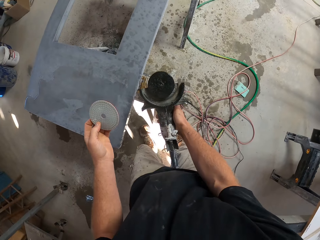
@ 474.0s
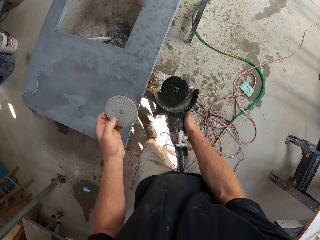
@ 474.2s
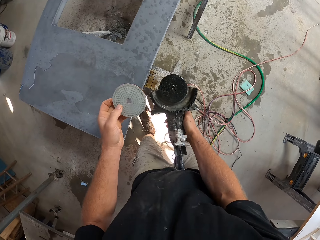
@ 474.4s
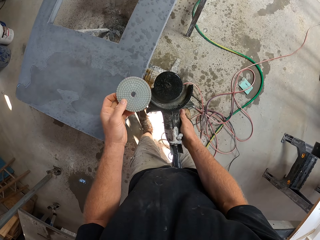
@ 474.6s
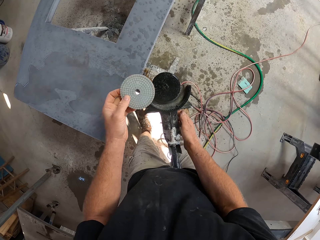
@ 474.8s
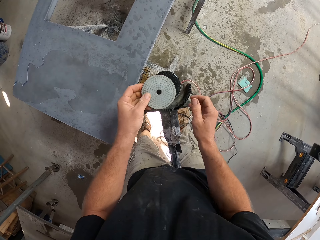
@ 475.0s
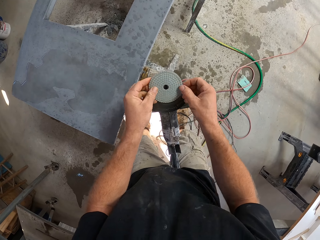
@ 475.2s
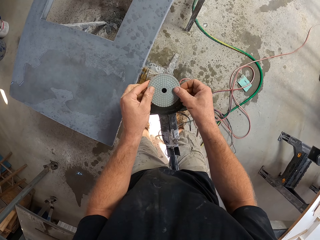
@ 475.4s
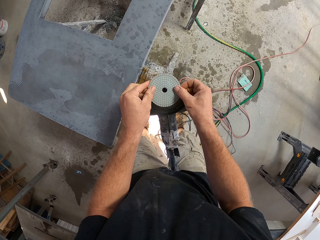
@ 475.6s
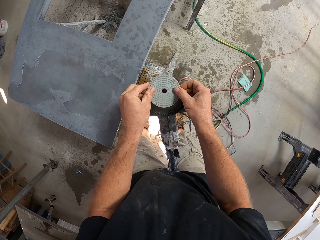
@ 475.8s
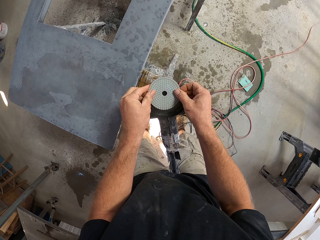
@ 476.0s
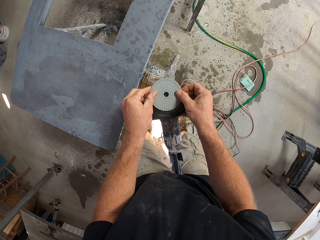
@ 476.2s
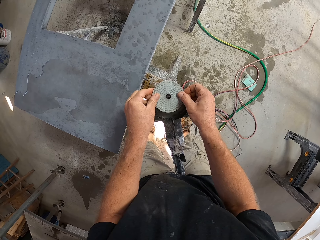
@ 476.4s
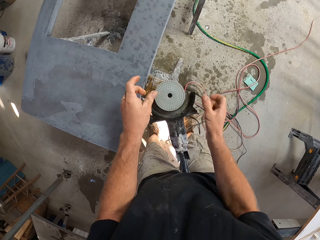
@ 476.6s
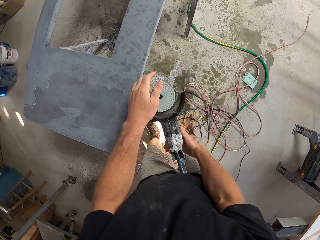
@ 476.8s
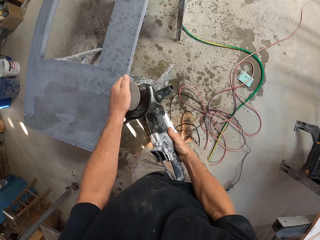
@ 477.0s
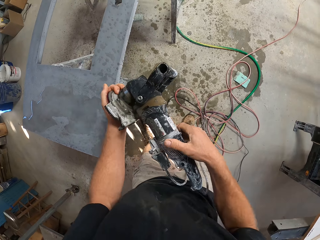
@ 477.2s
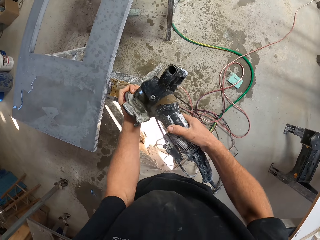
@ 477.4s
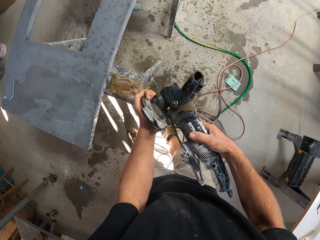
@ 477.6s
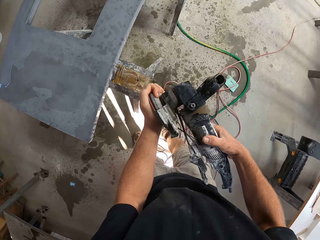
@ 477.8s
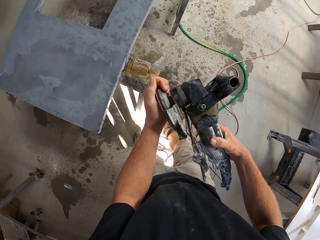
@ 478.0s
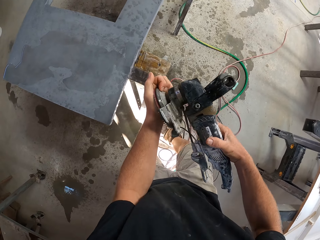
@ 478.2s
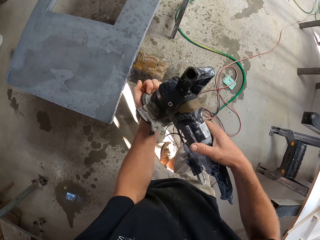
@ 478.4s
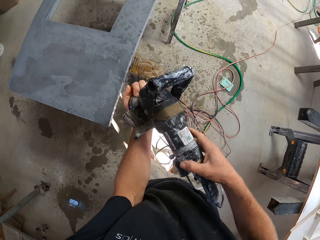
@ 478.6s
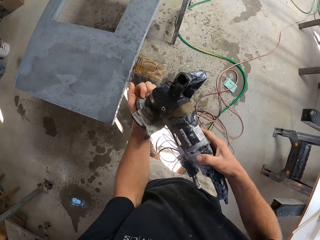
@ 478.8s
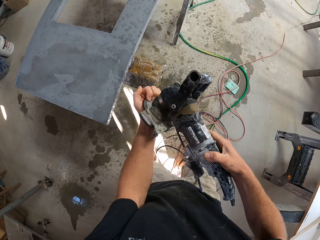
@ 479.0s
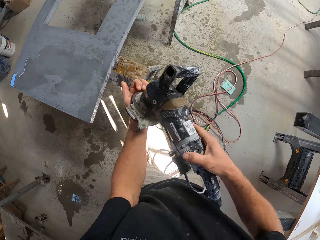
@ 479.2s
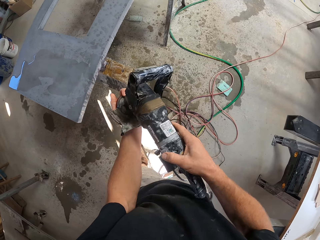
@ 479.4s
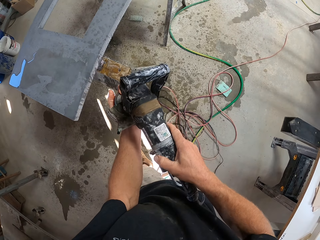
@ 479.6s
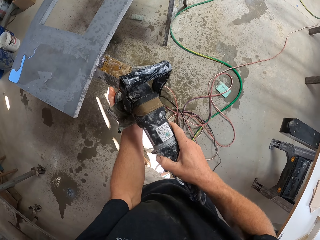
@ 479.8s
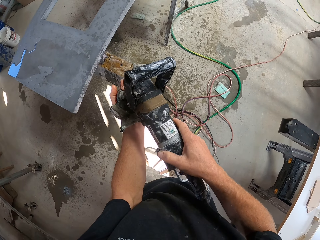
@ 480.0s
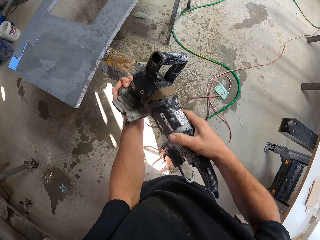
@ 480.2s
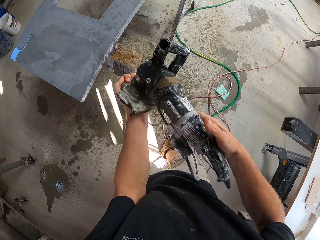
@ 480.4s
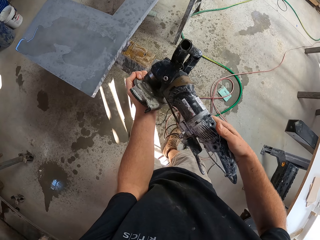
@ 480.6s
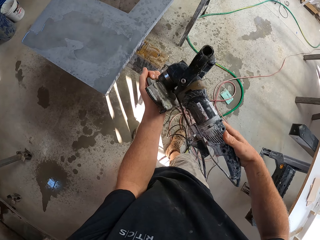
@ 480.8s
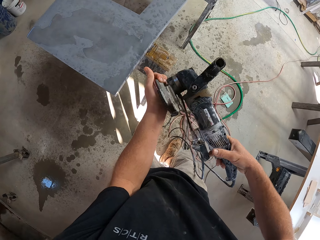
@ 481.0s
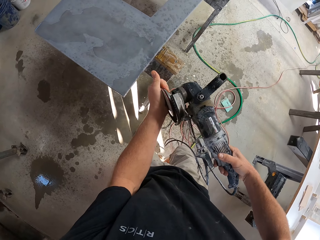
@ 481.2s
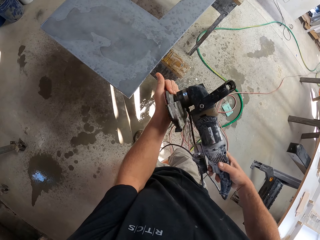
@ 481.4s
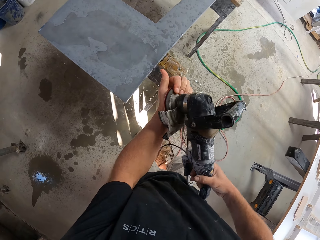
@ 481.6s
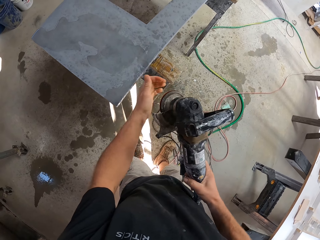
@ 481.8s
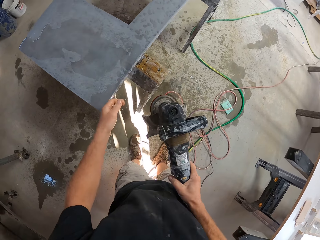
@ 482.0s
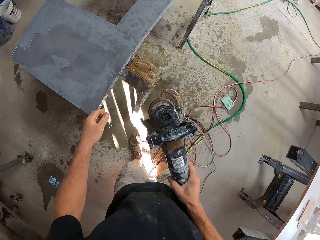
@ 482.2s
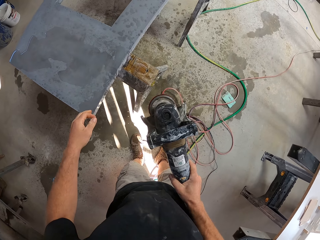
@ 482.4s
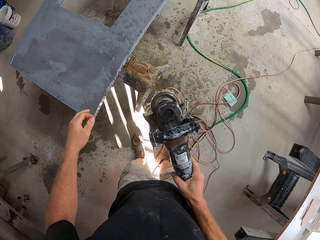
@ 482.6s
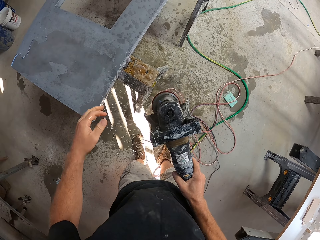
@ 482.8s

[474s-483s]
The camera wearer places the sander machine on the side of the table. They fix the sander pad on the sander machine. They pick up the sanding machine from the table stand. They press the sander on the sanding machine.

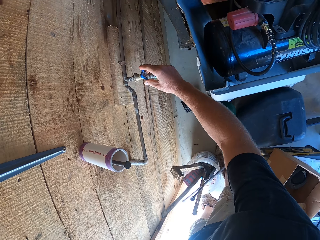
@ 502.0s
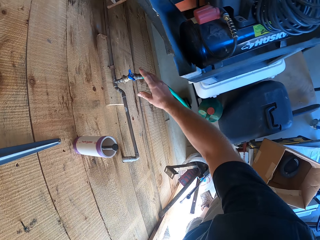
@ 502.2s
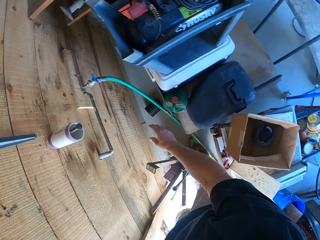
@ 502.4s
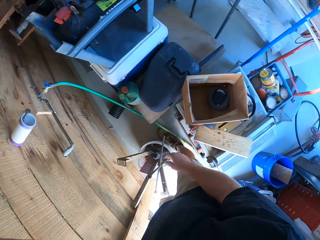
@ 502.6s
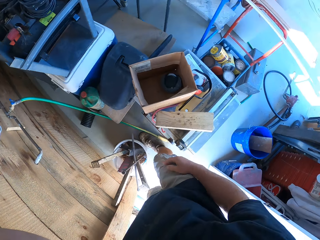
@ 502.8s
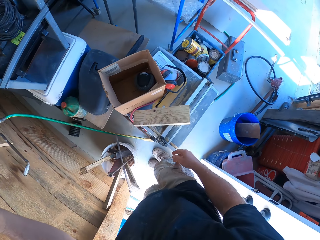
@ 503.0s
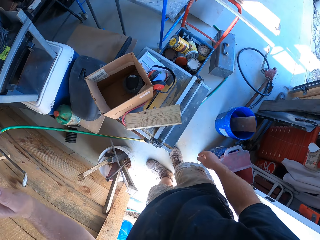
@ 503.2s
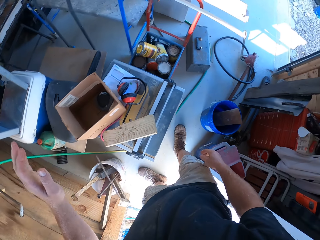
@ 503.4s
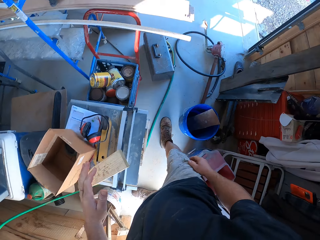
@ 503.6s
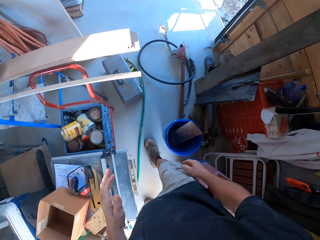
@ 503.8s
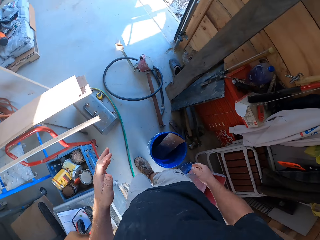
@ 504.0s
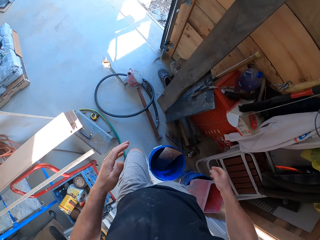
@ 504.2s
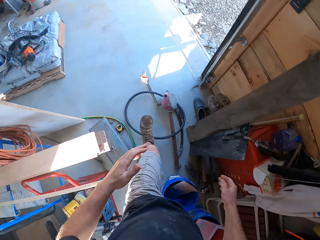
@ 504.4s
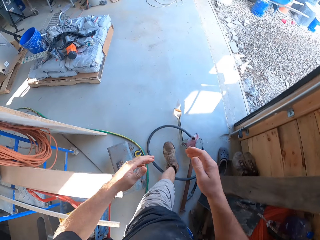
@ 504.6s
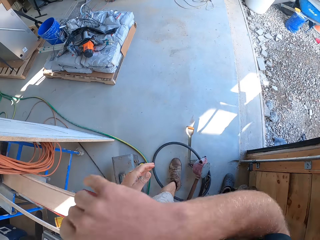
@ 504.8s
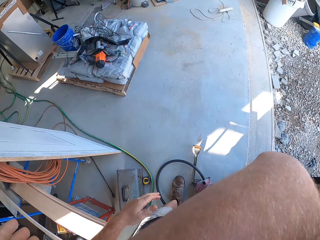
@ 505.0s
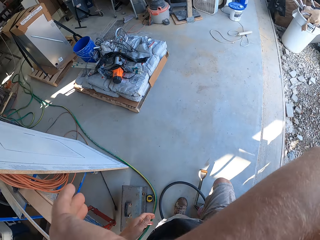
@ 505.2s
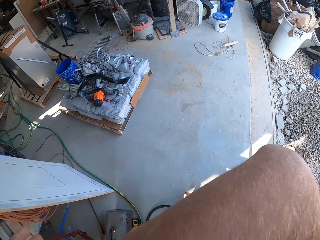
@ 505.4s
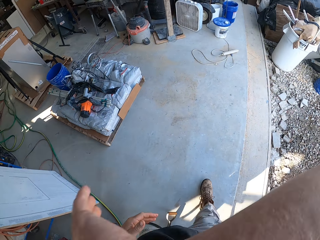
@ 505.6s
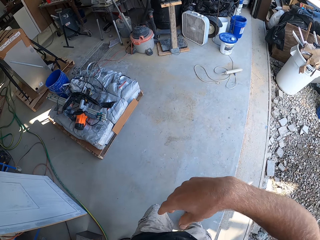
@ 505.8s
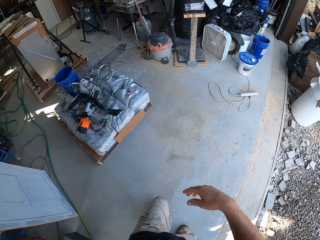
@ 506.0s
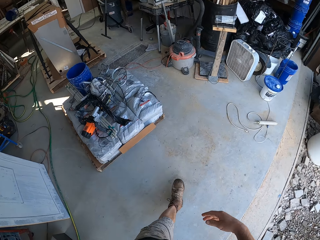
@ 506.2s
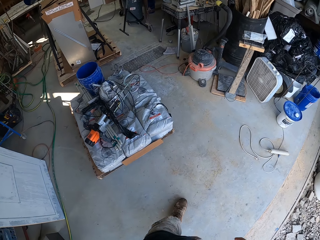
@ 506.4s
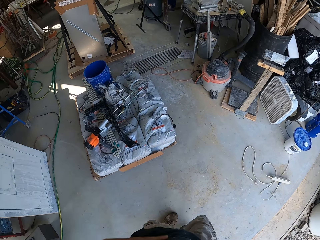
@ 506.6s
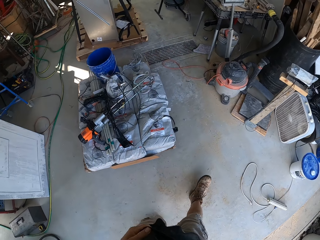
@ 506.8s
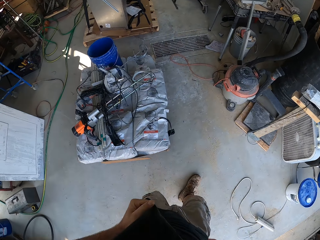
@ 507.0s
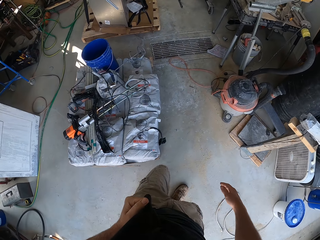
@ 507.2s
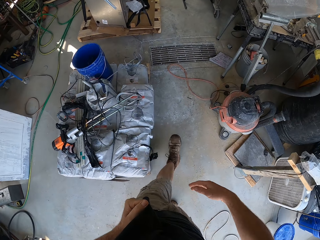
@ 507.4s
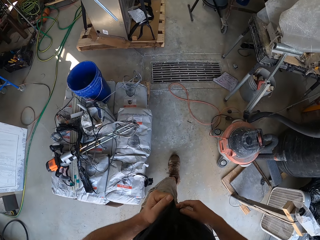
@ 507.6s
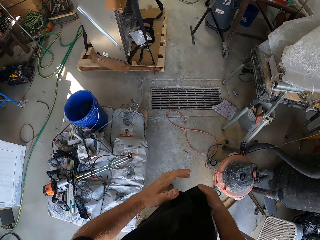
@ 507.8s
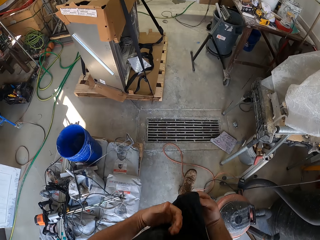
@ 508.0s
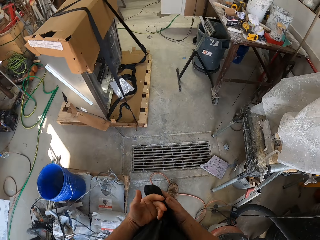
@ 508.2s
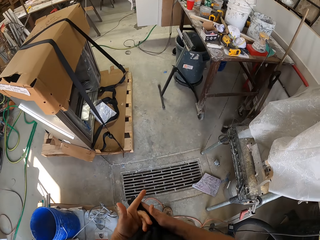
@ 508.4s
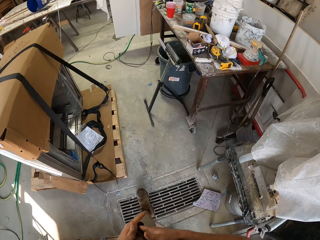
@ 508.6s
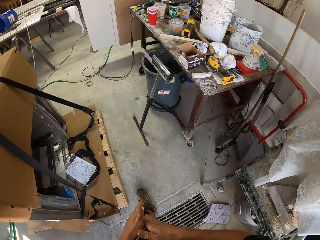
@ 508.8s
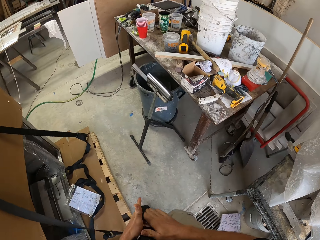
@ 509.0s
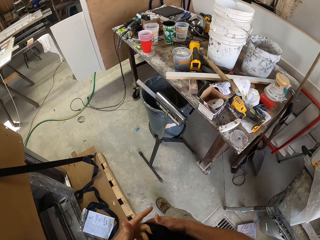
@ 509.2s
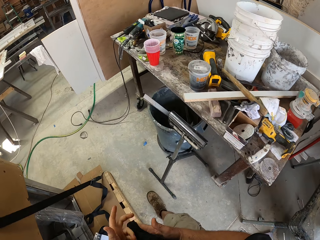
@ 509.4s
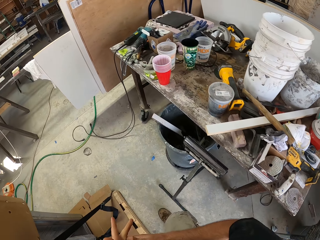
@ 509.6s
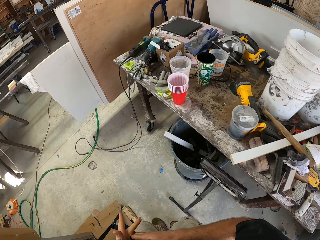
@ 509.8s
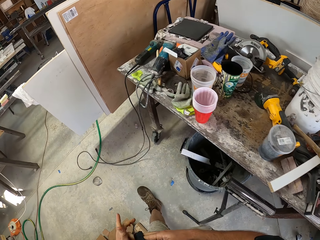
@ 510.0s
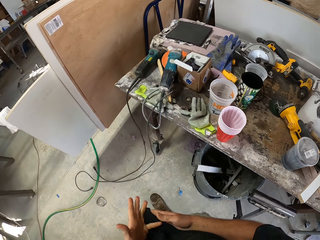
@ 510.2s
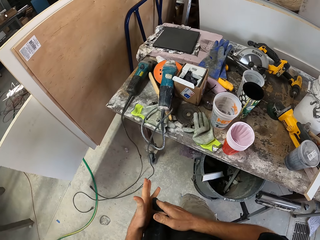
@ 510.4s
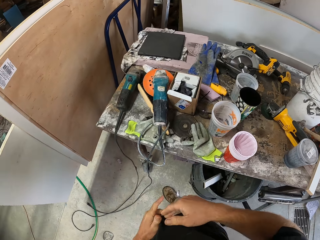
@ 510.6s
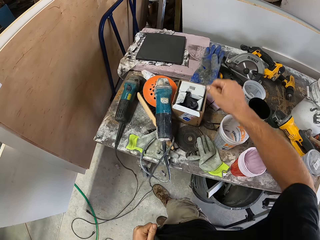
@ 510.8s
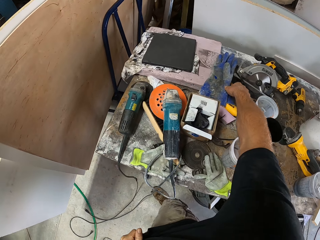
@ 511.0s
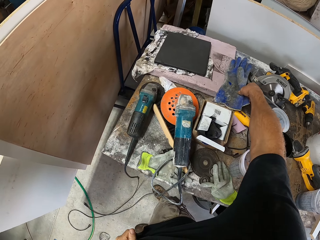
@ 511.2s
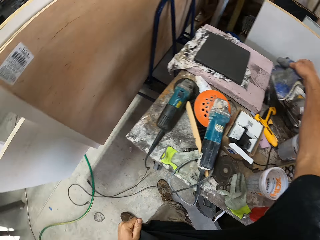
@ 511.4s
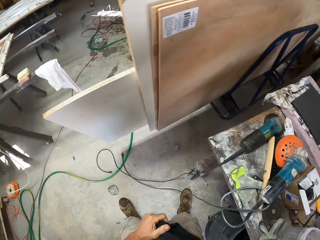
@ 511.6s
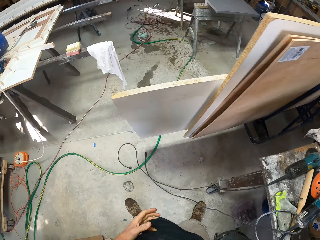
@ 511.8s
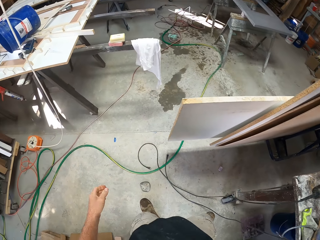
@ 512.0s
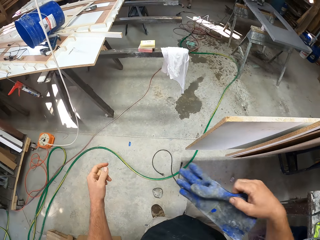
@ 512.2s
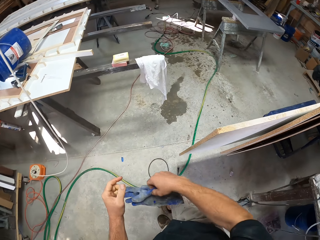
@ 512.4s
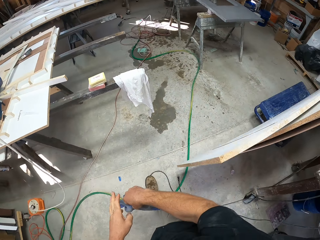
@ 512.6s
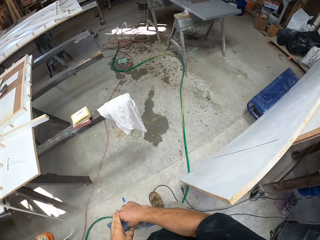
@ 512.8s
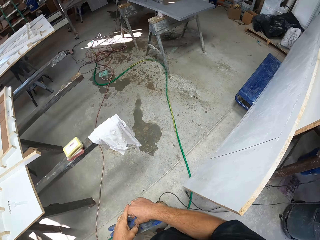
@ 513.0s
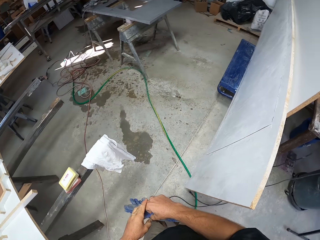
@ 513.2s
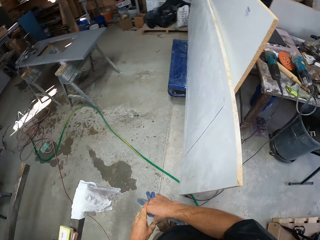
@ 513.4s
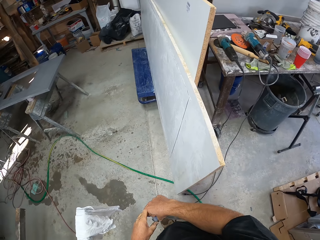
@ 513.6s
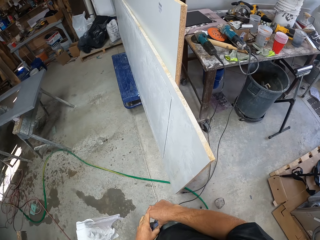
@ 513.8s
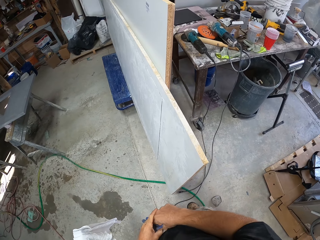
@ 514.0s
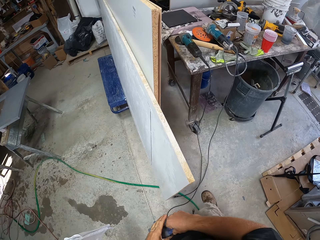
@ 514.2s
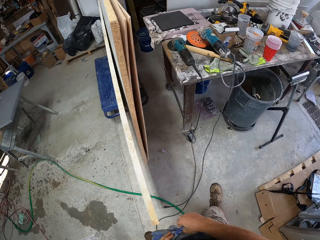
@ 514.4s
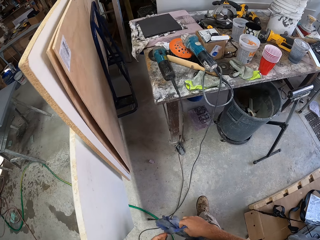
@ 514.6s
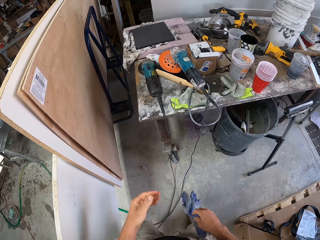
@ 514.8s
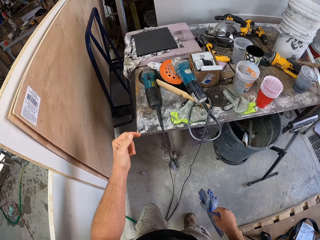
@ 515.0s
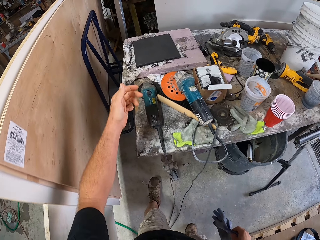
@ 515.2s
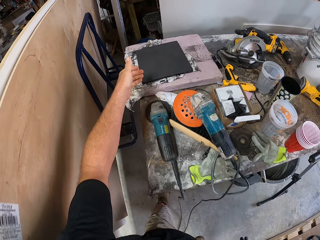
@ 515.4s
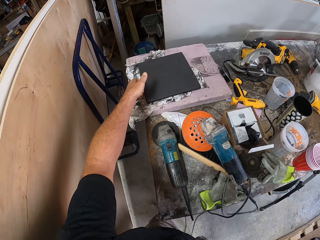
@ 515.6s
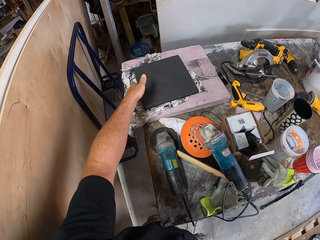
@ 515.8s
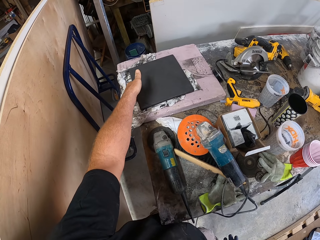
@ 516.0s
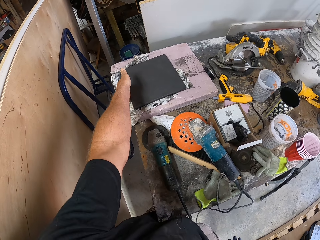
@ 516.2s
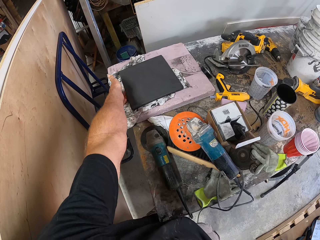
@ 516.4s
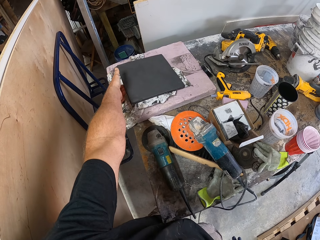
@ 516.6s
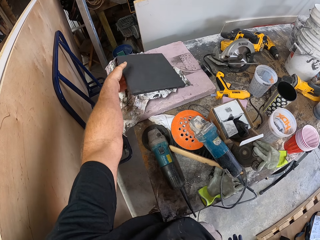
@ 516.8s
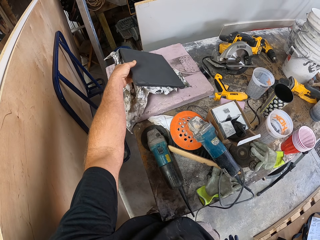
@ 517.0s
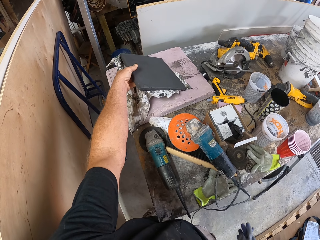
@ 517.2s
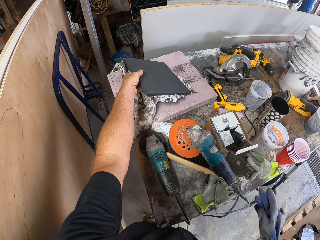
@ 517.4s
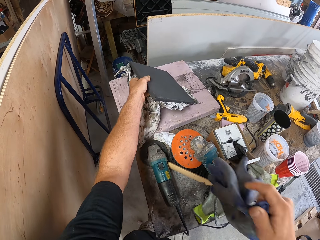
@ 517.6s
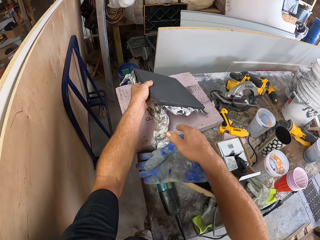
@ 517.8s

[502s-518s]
The camera wearer walks around the workshop. He cleans his face. He lifts his hand. He walks around the workshop. He cleans his hand on his shirt. He picks up hand gloves from a workbench. He carries the hand gloves. He picks up a black board from the workbench.
